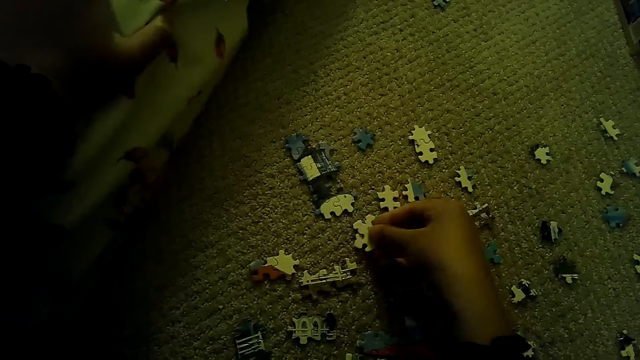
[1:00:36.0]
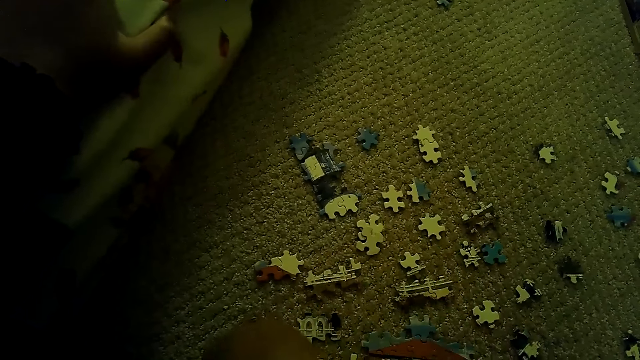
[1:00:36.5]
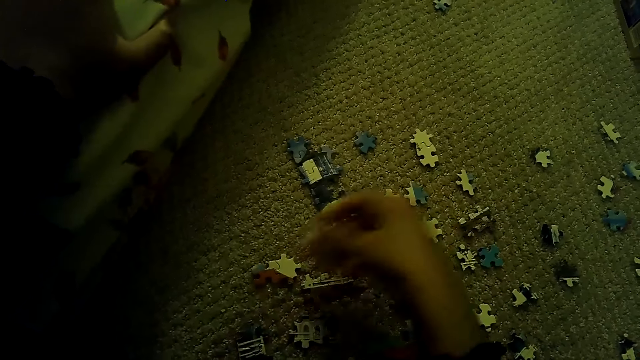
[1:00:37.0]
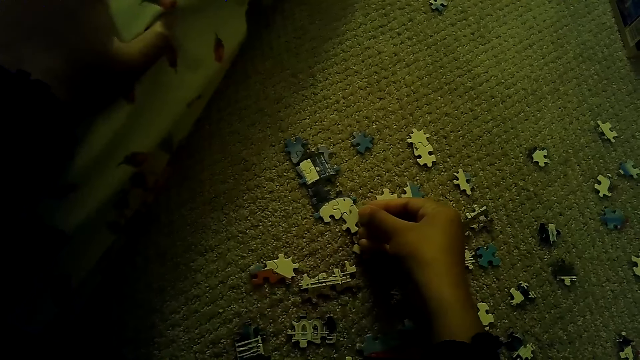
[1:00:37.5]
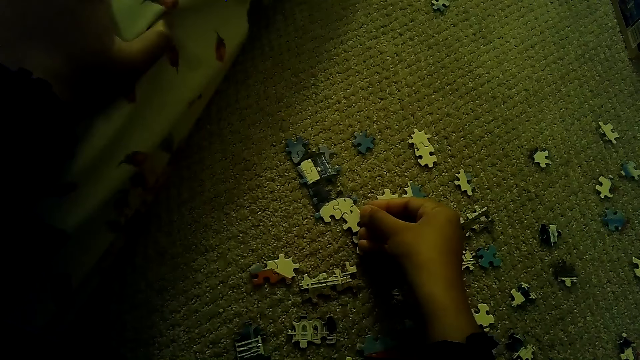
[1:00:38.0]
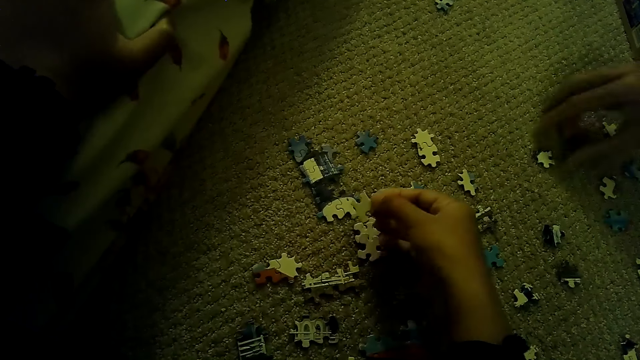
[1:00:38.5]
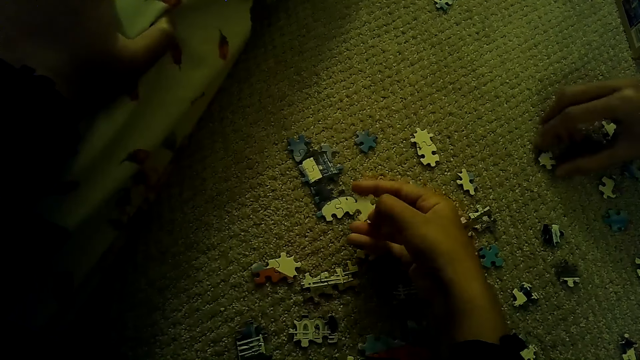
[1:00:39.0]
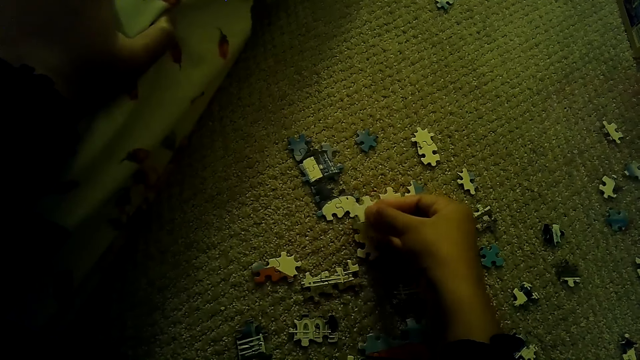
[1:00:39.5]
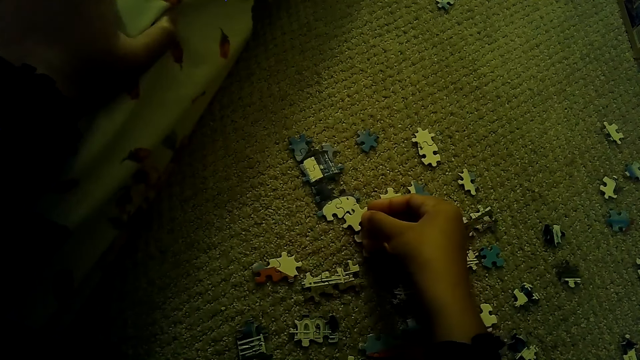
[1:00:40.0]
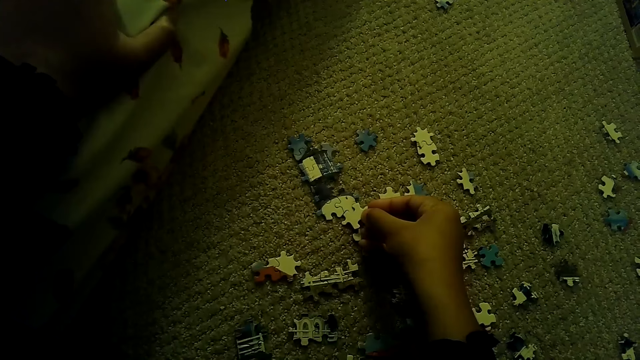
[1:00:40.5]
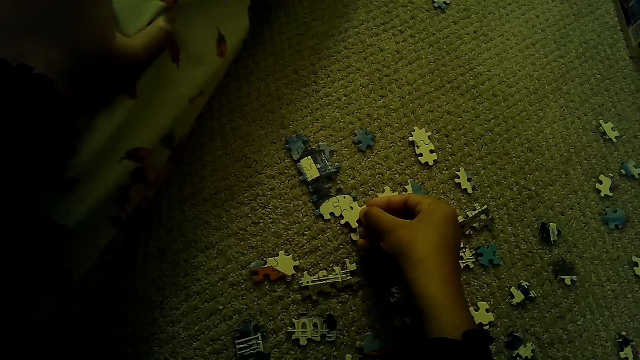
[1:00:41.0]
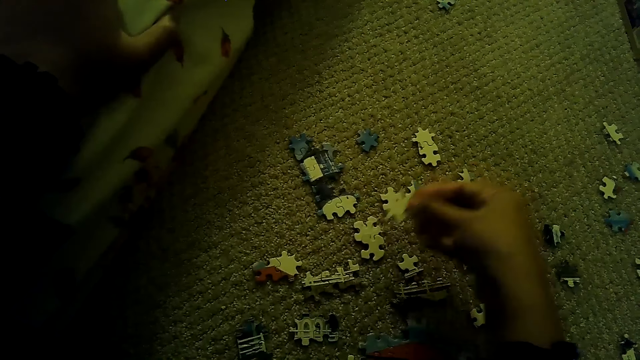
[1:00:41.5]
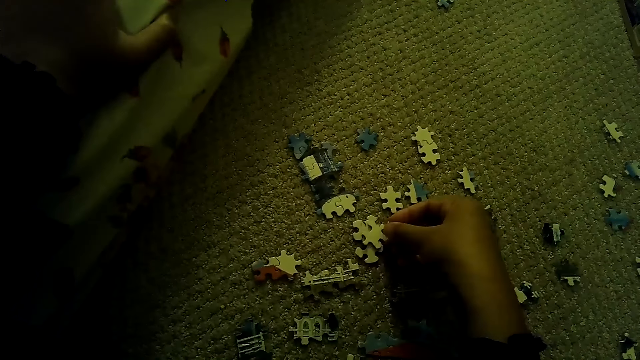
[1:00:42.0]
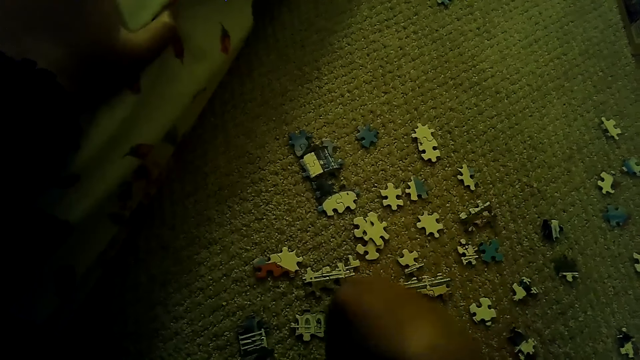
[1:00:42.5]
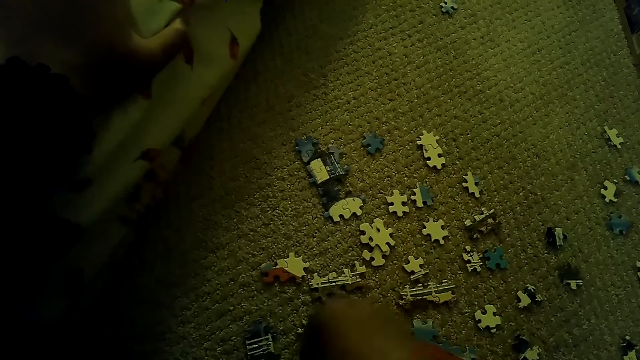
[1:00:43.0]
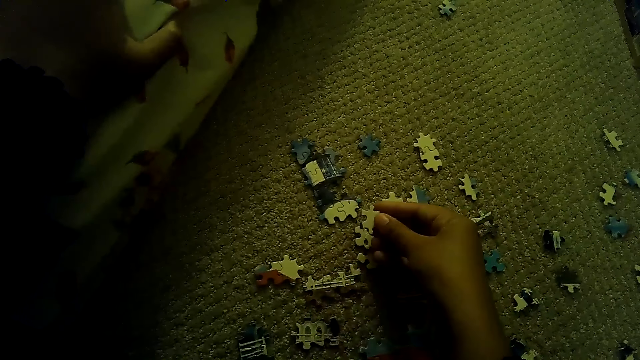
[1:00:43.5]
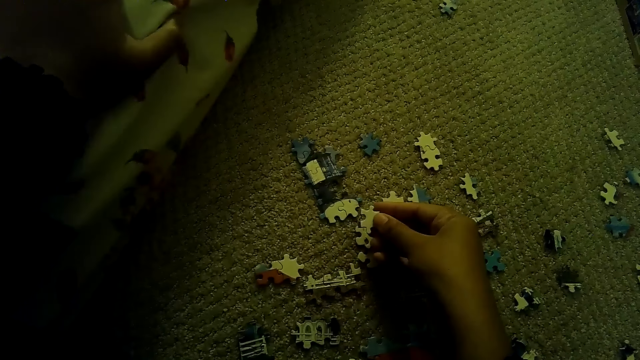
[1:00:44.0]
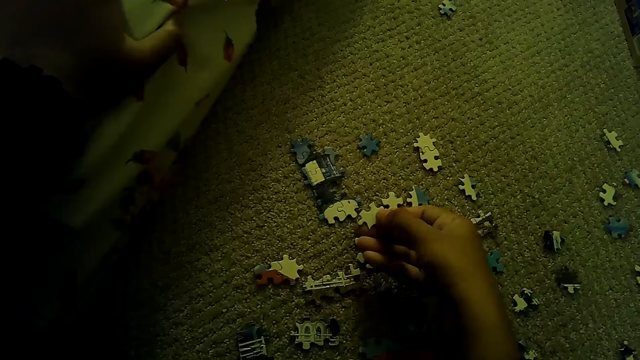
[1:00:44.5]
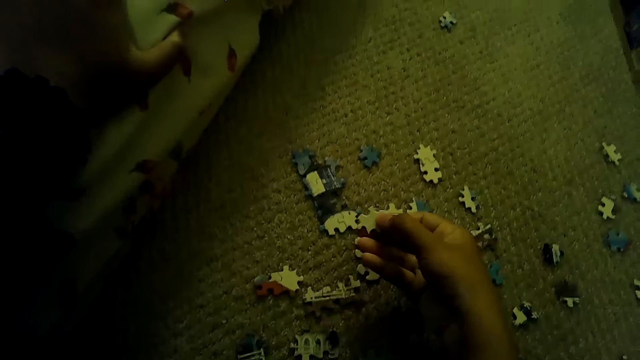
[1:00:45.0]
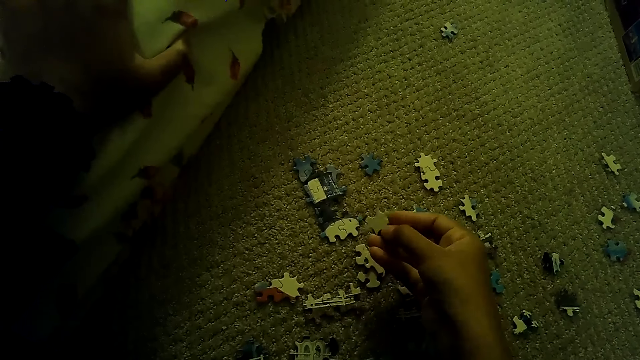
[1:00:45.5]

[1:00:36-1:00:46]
The camera wearer puts the puzzle piece down. They pick up the puzzle piece. They fix the puzzle piece. A person picks up a puzzle piece. The camera wearer puts the puzzle piece down. They pick up the puzzle piece.

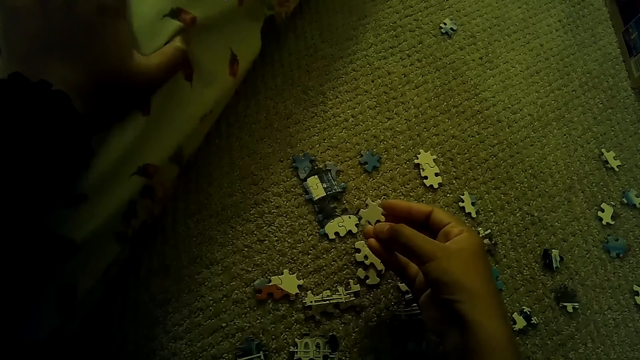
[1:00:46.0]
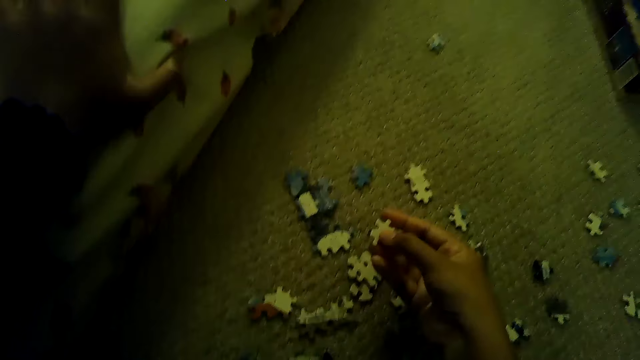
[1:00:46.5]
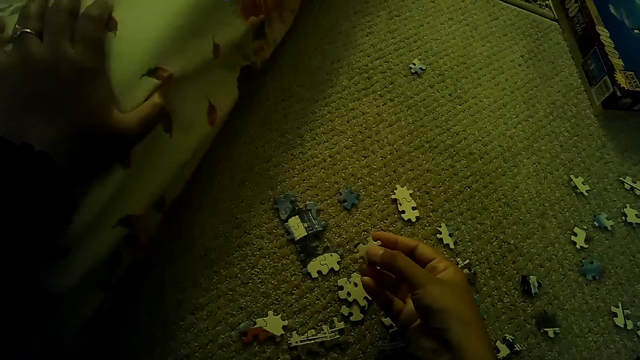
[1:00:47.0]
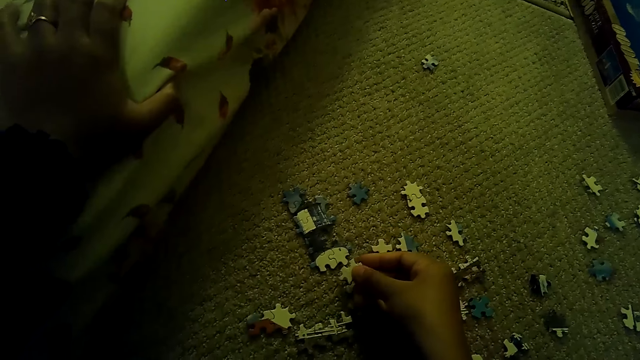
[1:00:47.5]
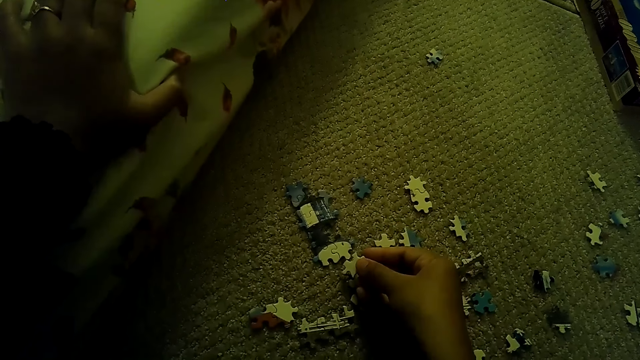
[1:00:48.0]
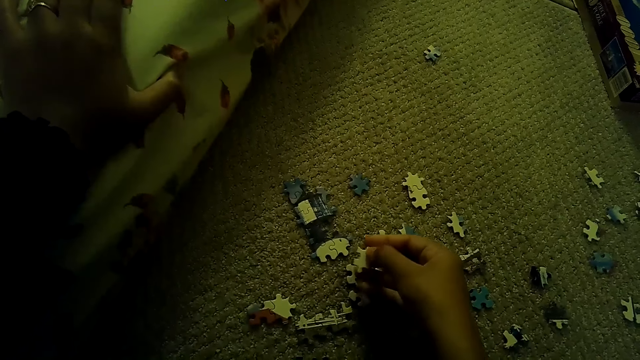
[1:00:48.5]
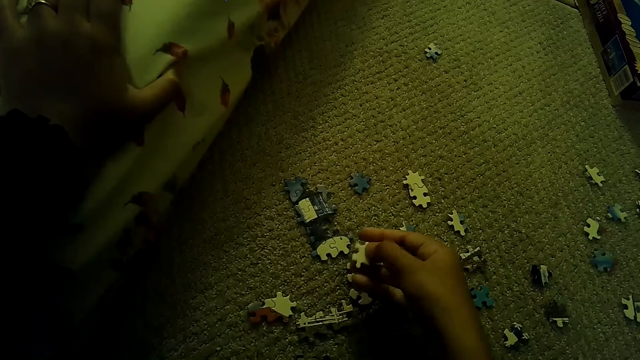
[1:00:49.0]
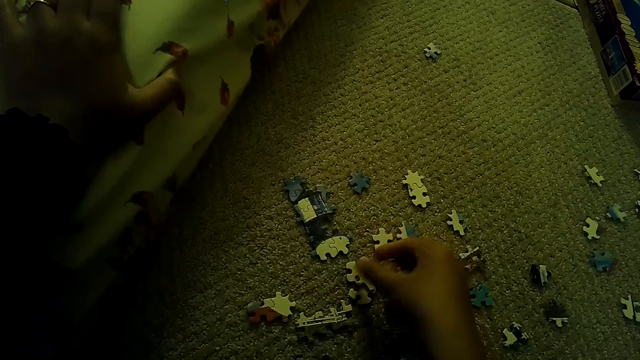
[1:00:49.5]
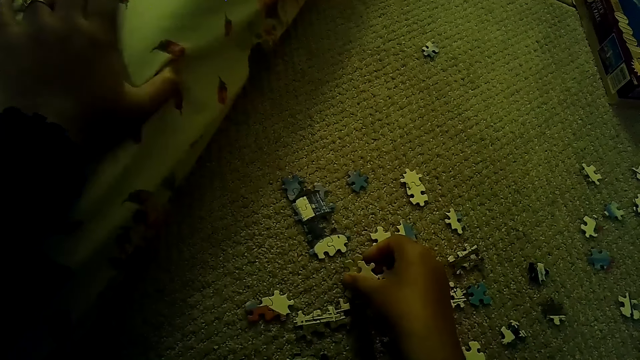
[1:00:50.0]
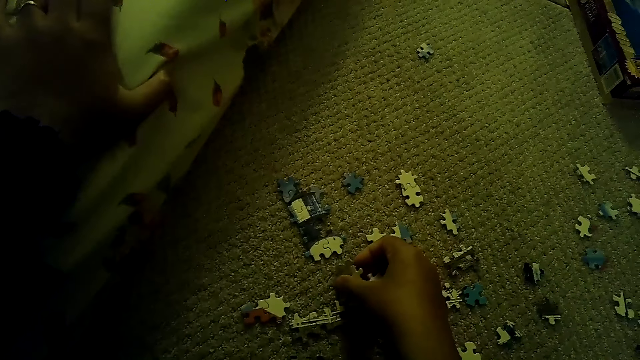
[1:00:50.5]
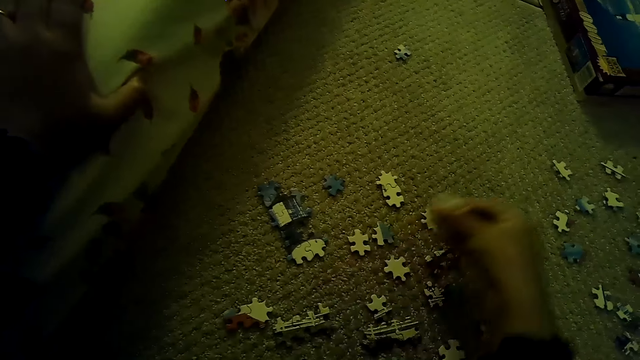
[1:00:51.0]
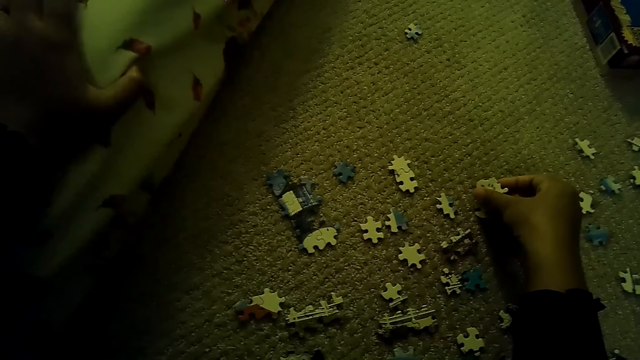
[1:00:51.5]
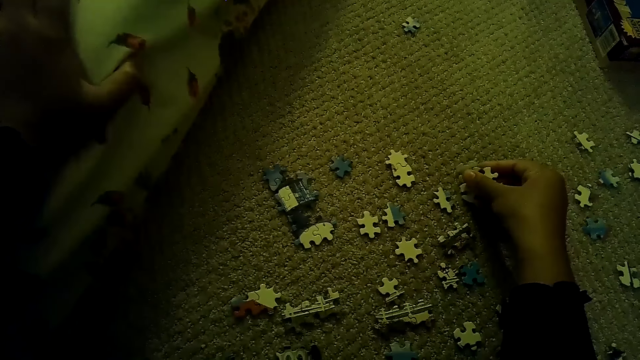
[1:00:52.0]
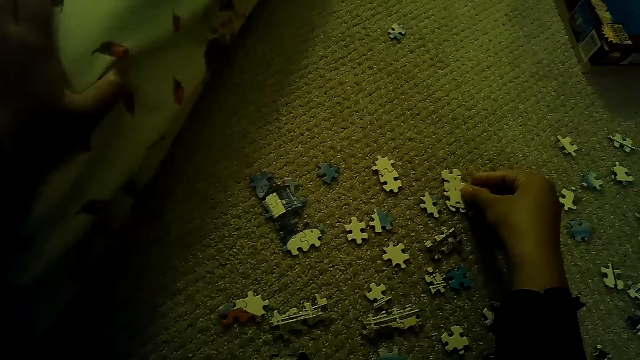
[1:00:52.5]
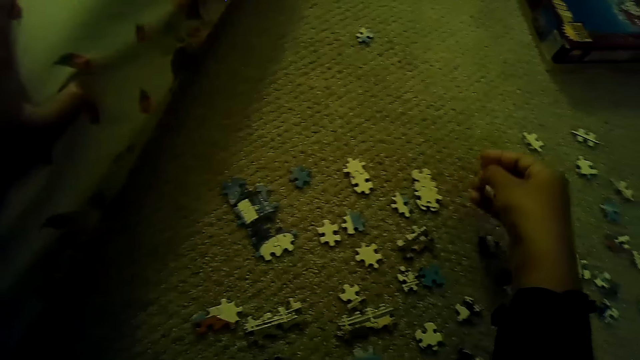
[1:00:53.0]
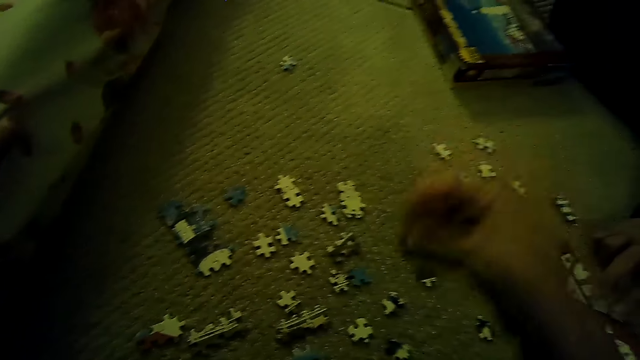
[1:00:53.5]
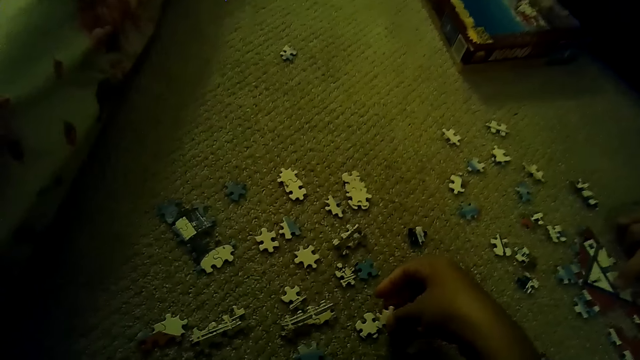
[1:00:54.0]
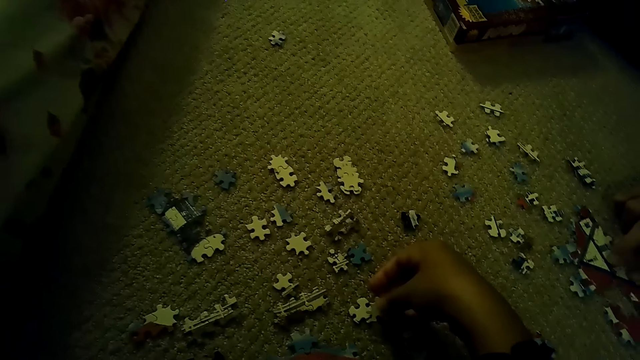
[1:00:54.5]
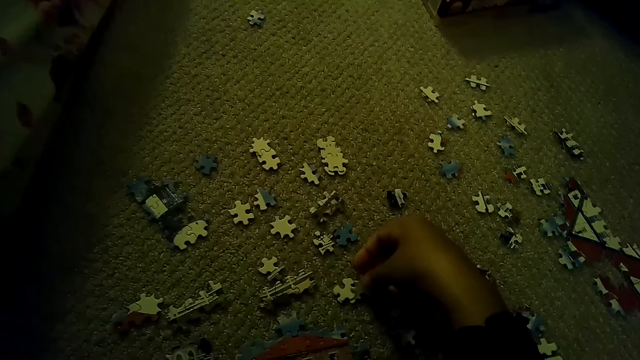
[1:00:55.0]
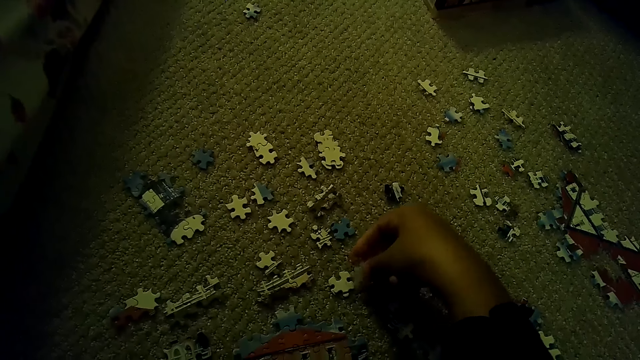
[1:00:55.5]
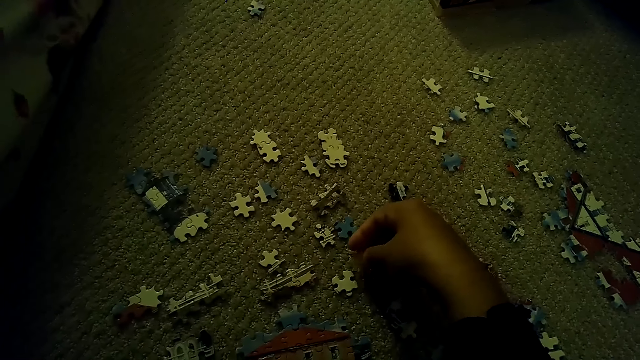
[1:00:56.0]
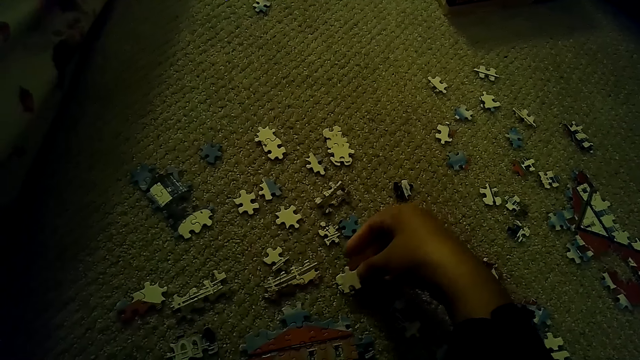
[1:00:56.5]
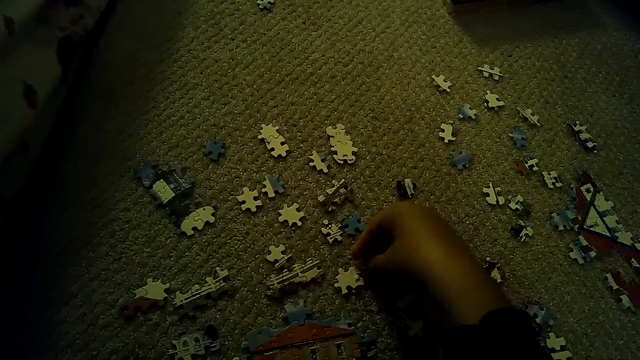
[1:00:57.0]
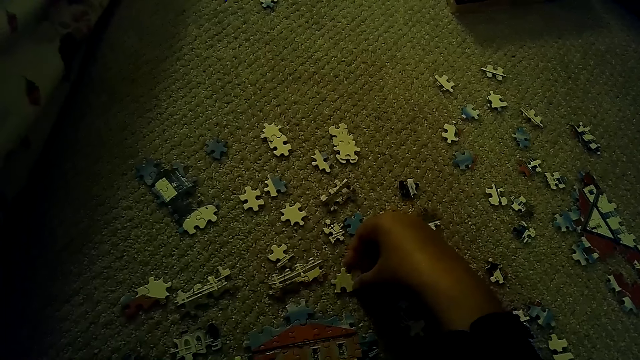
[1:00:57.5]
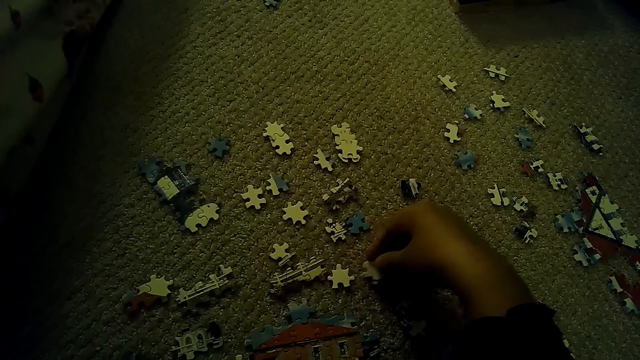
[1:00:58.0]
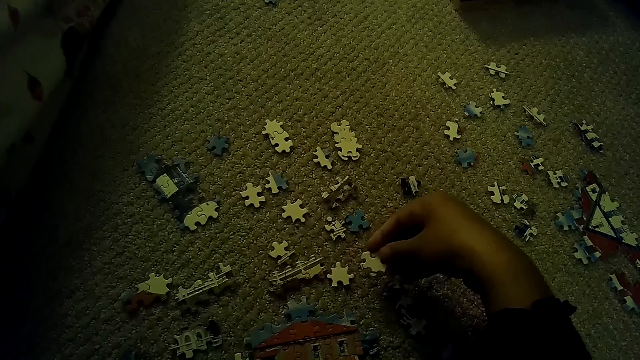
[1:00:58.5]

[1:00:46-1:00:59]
The camera wearer fixes the puzzle piece. They pick the puzzle pieces and put the puzzle pieces down. A person holds the puzzle. The camera wearer fixes the puzzle piece. They fix the puzzle piece again.
